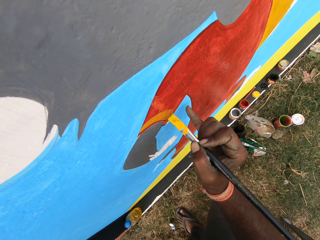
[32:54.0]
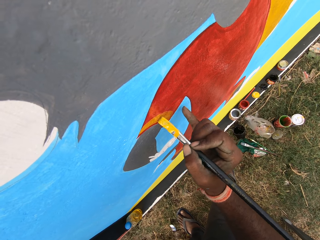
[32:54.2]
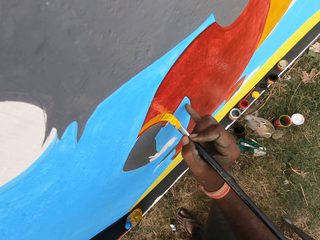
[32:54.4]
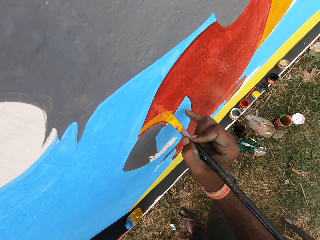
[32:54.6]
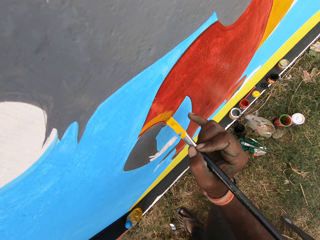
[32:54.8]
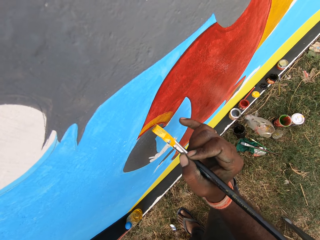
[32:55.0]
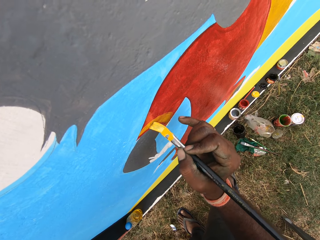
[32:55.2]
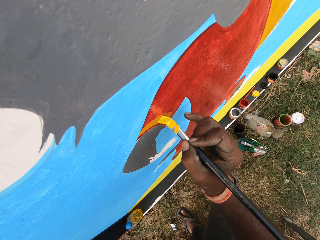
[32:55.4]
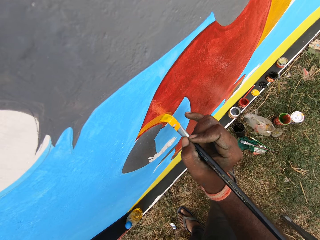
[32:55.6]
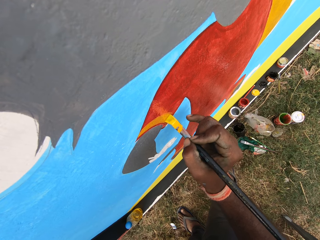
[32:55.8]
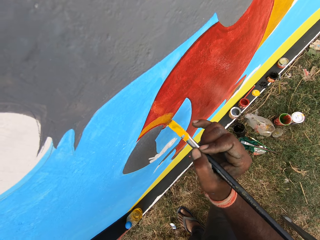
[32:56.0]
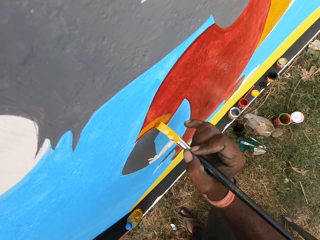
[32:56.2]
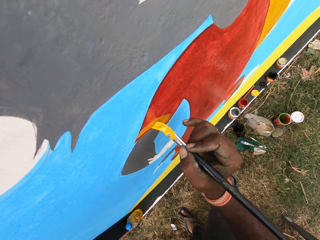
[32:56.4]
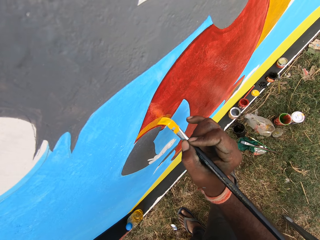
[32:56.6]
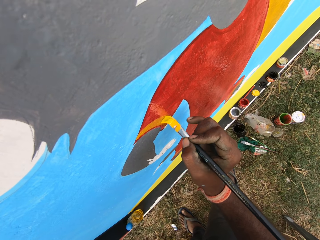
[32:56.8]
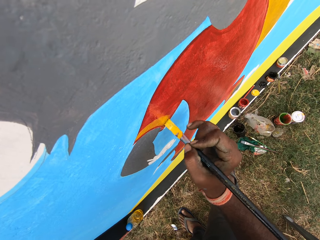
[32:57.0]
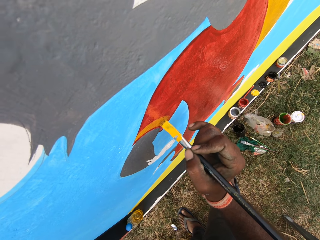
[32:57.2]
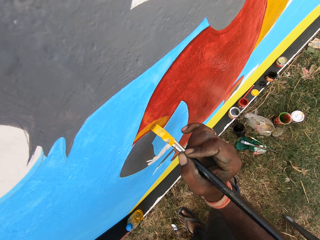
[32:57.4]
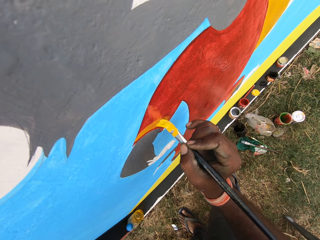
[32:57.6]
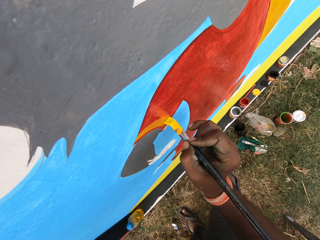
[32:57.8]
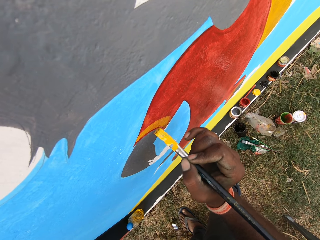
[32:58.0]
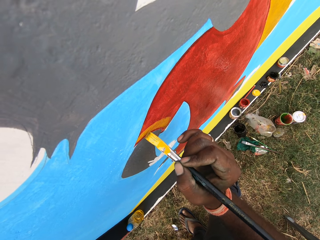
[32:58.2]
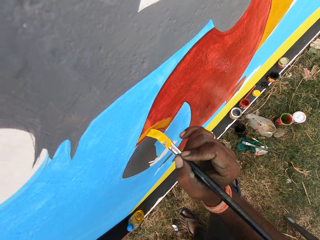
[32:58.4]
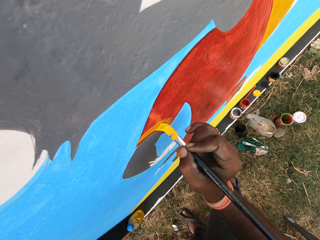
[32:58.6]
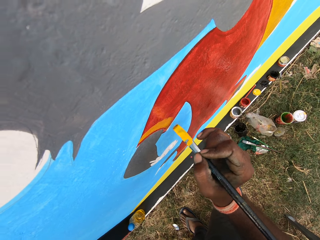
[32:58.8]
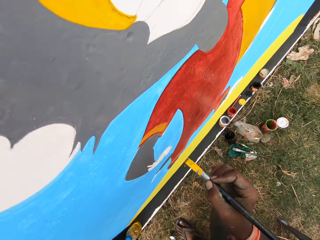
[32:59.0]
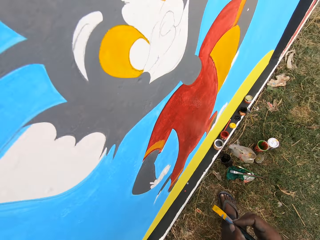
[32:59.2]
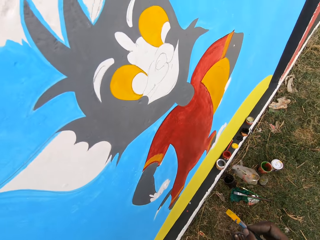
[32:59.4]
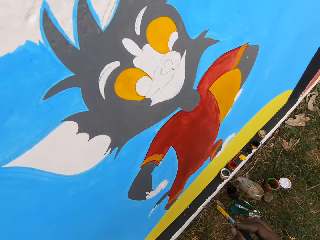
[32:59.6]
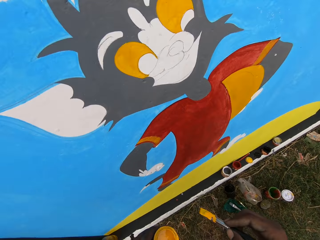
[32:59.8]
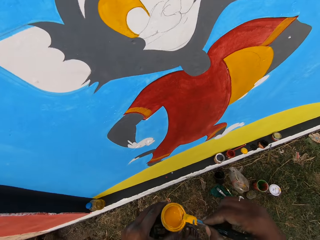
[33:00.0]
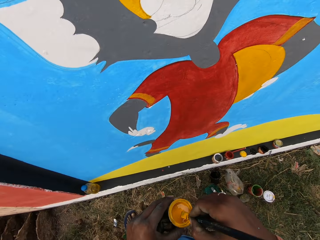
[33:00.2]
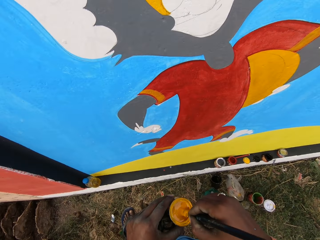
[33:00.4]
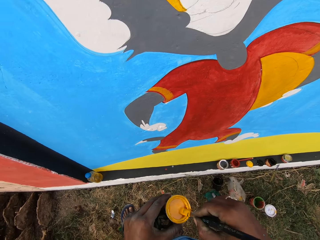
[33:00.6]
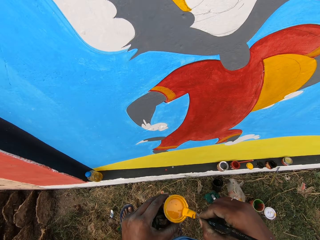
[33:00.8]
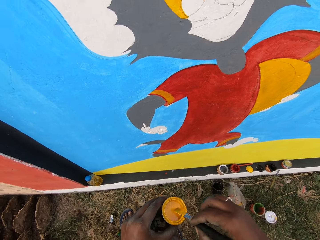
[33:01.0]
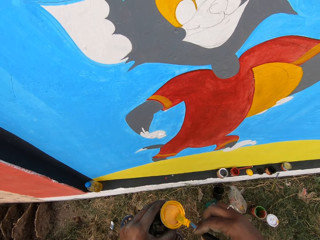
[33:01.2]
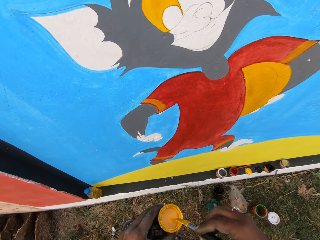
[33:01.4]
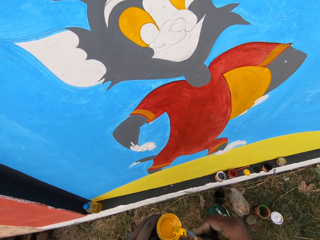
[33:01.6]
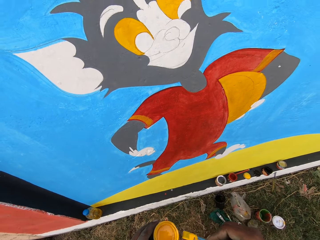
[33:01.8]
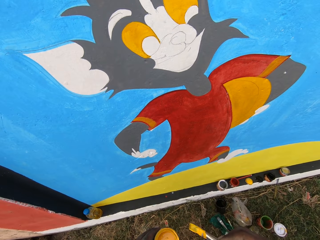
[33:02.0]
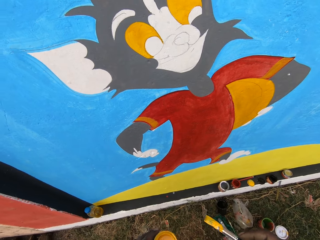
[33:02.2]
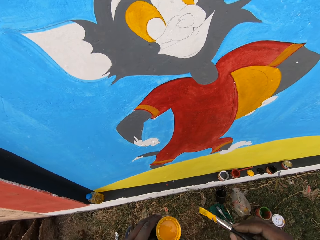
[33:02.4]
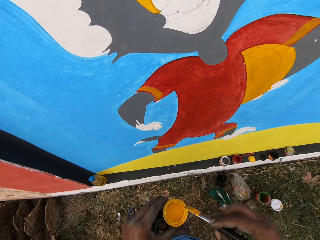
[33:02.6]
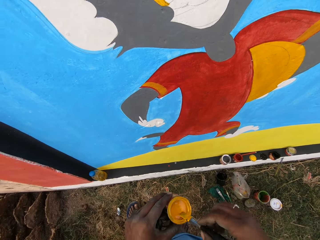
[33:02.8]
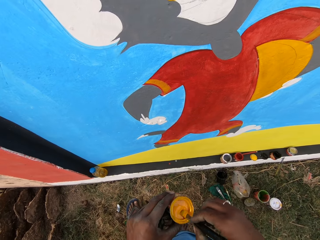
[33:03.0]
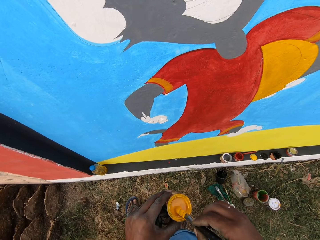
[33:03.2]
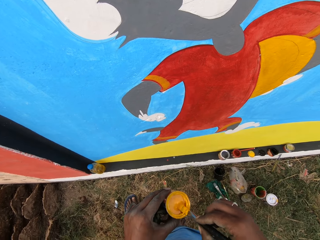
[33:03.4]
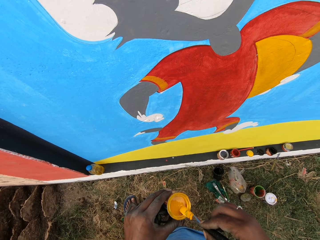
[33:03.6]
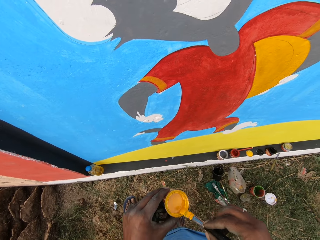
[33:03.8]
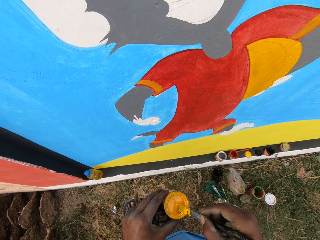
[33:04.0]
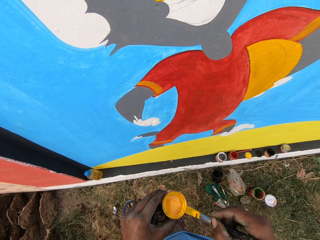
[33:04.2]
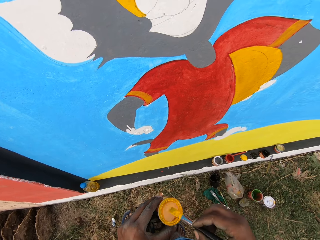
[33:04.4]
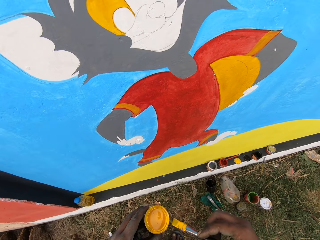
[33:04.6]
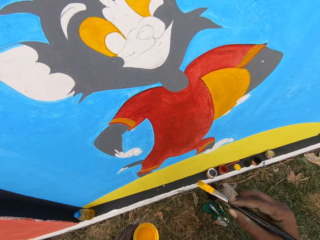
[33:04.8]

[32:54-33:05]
The camera wearer dips the brush into the paint can.

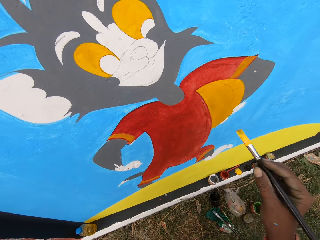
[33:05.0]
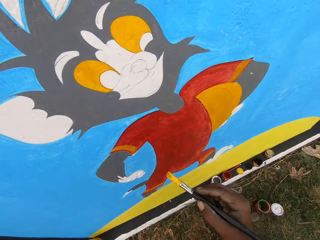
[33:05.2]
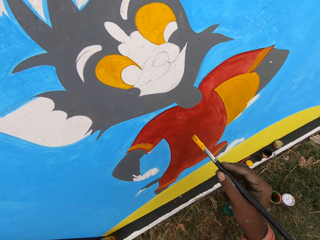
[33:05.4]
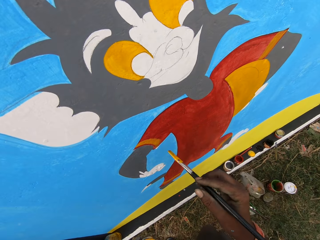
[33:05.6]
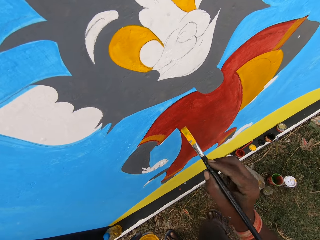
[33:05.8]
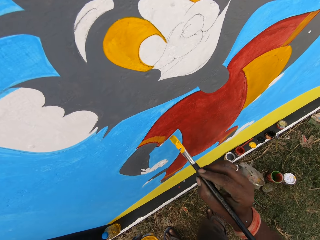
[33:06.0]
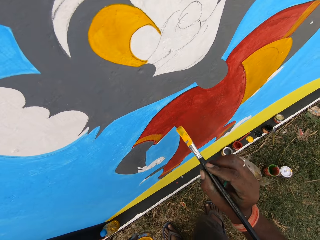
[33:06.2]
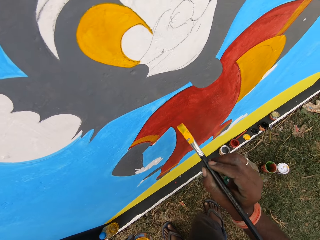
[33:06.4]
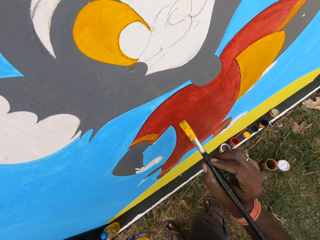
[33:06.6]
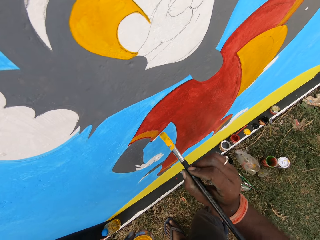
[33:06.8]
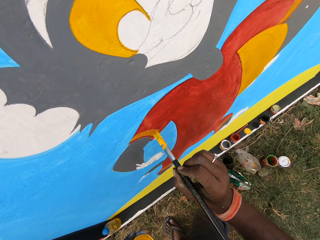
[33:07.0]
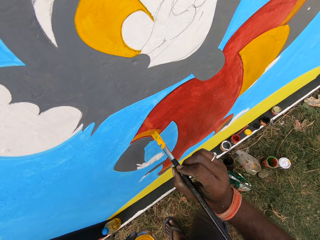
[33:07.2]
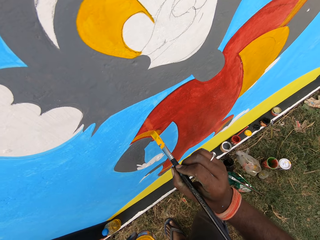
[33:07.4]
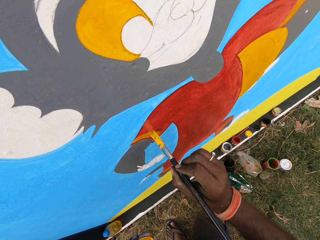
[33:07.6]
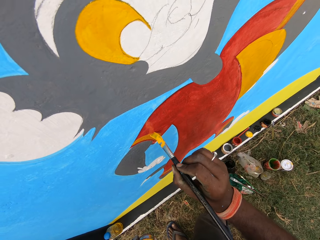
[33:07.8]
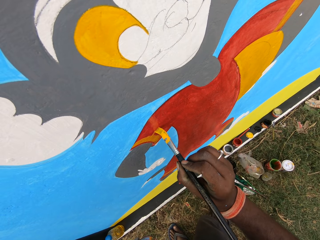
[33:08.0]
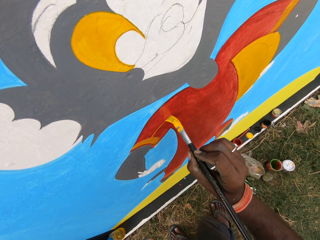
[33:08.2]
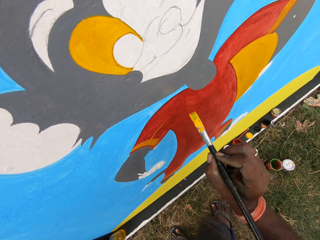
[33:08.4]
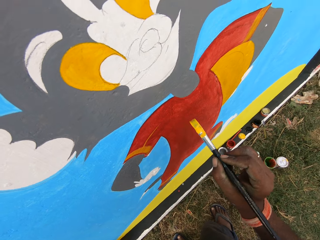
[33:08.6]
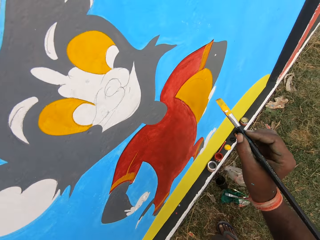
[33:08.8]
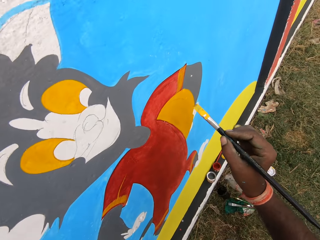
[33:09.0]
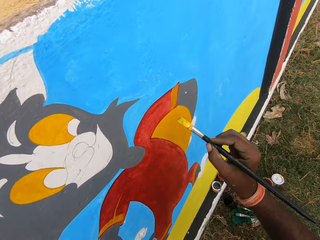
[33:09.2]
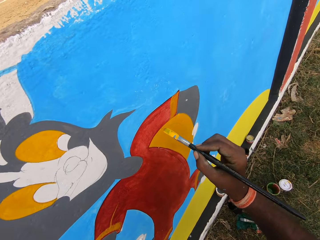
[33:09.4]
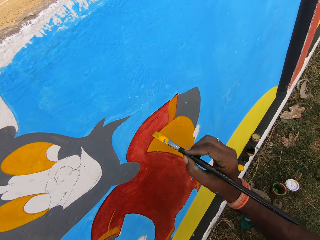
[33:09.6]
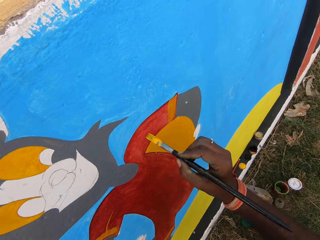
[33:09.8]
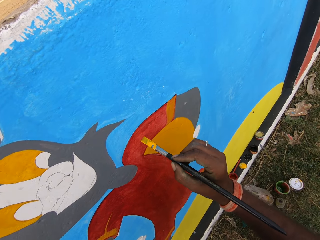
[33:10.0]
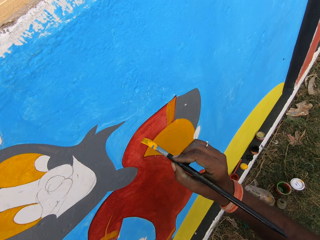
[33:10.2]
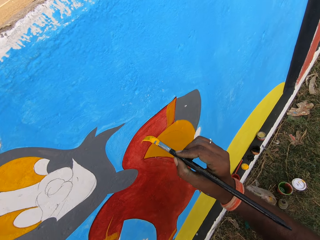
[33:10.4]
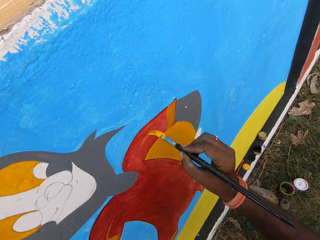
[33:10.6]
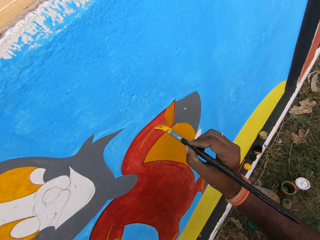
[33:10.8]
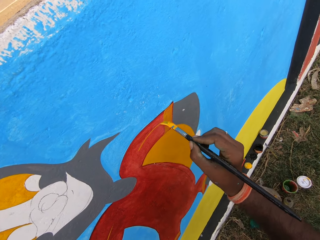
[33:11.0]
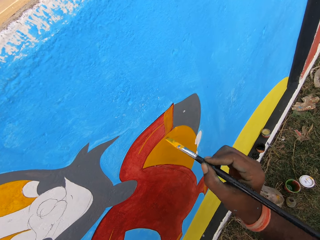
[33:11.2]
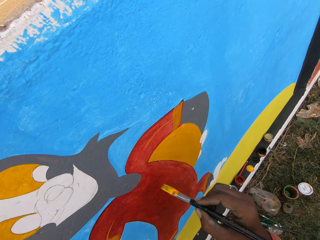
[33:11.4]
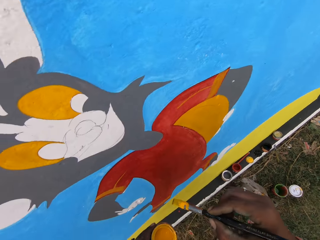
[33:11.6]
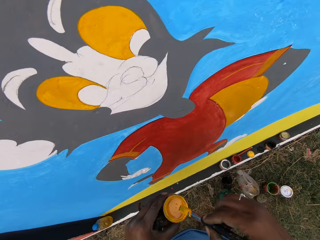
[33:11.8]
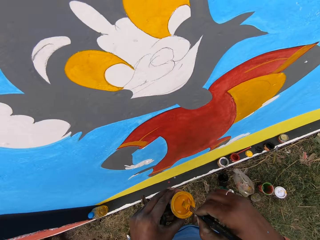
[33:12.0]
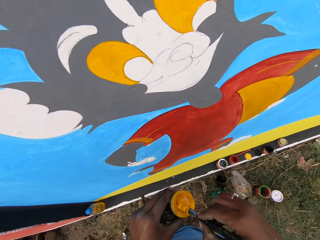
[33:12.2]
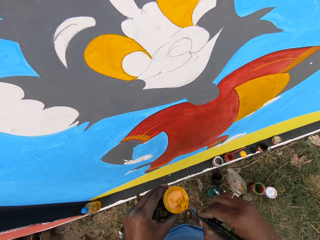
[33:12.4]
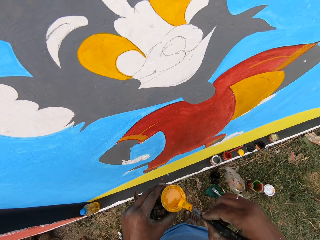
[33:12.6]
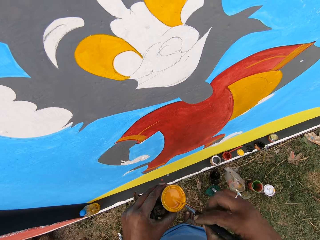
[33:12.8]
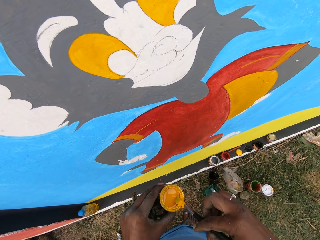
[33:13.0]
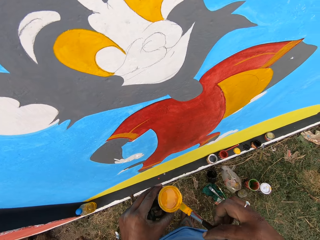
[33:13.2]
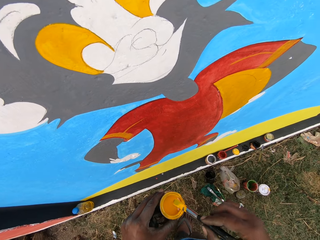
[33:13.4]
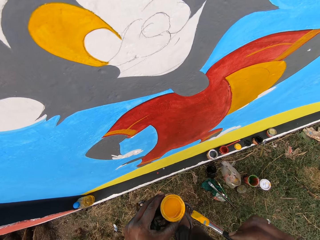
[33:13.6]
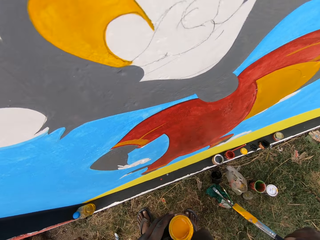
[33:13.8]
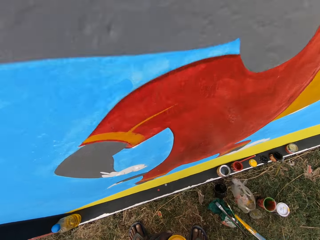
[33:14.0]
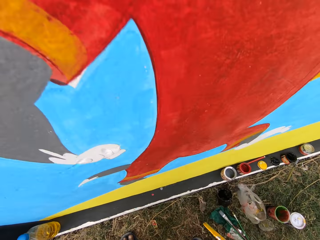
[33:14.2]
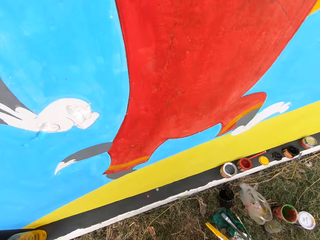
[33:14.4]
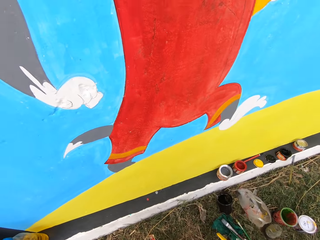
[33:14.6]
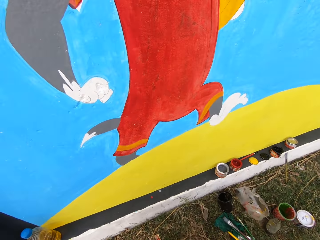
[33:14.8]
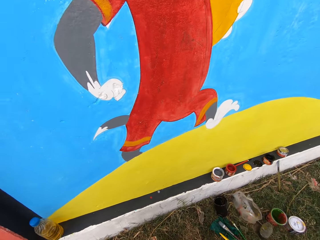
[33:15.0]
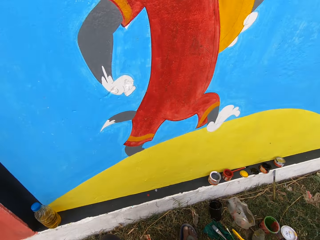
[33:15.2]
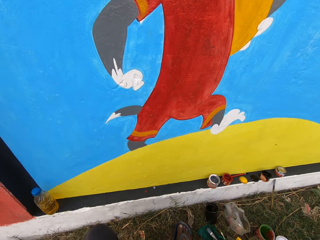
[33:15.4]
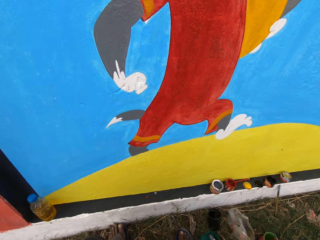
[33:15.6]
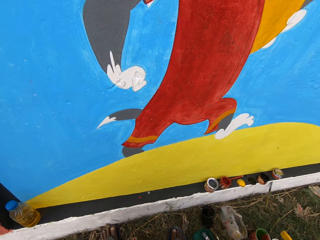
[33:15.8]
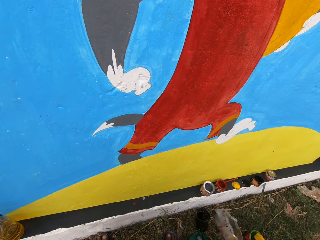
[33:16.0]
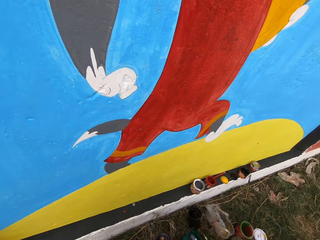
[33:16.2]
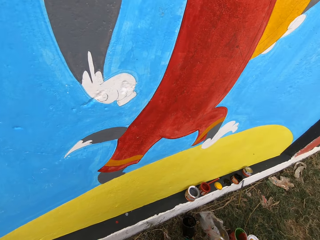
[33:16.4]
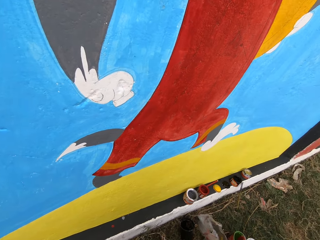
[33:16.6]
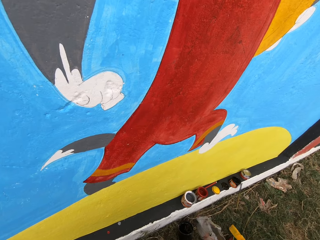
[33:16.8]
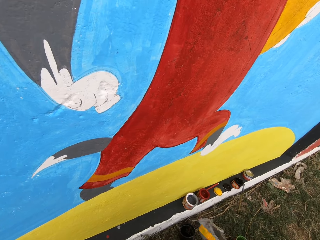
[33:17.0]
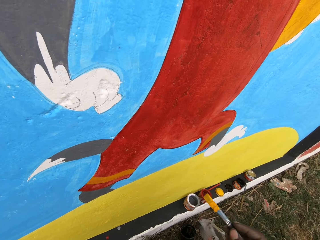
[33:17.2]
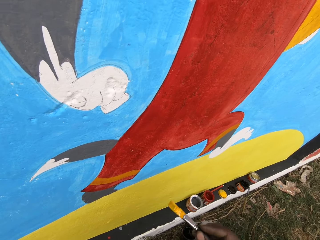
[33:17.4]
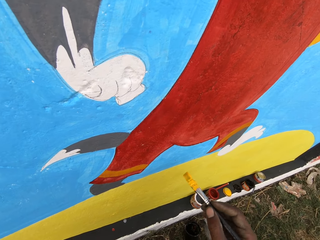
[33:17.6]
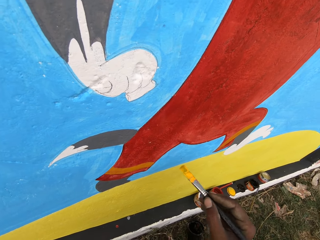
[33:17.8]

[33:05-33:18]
The camera wearer paints the wall with the painting brush. They dip the brush into the paint can.
